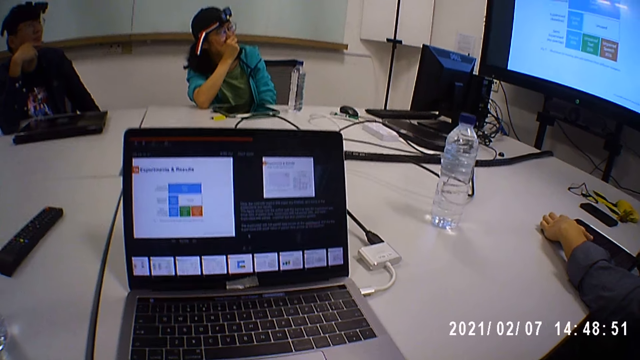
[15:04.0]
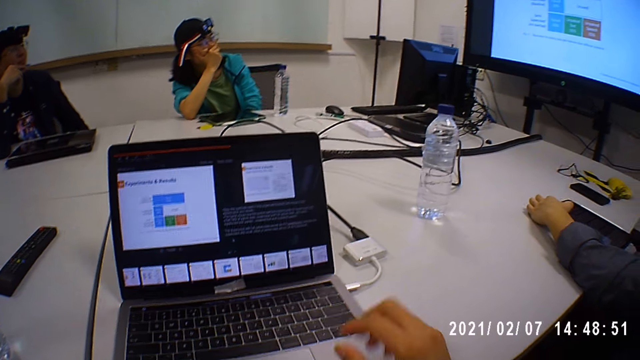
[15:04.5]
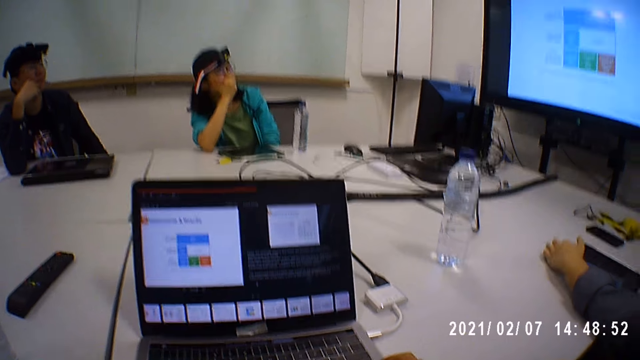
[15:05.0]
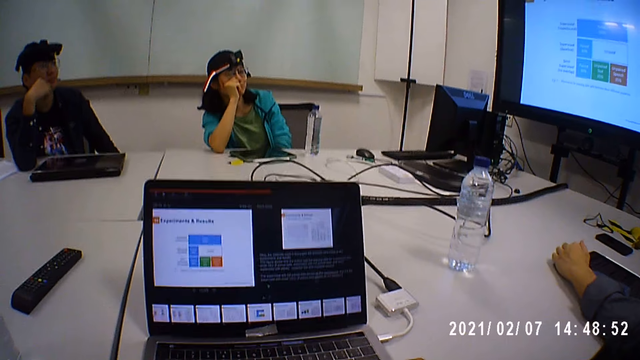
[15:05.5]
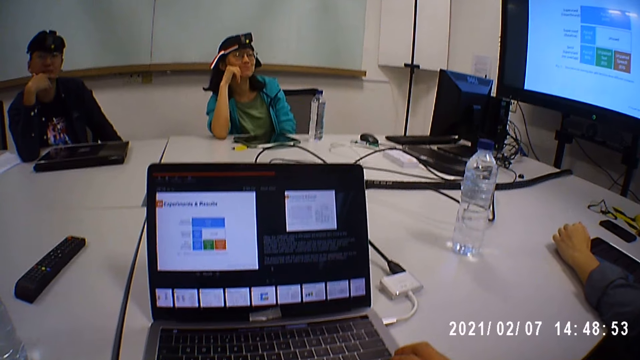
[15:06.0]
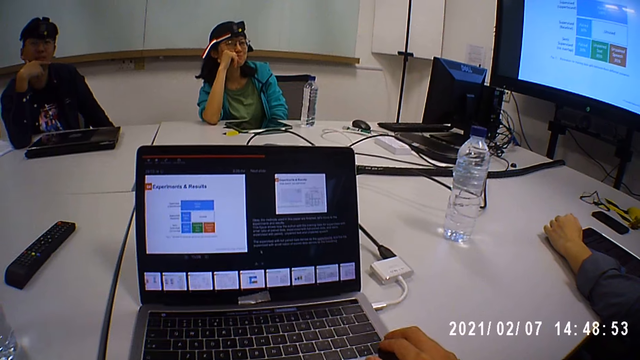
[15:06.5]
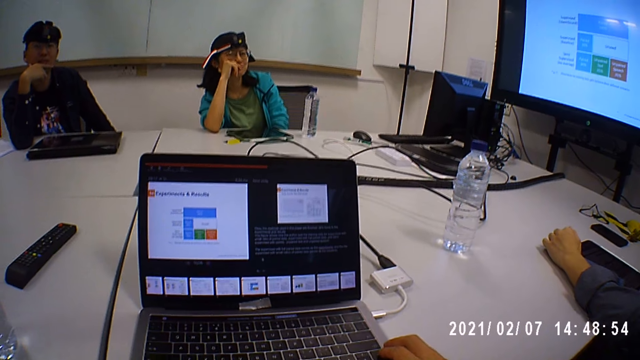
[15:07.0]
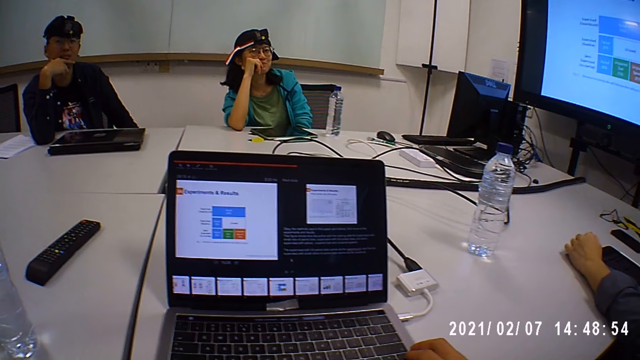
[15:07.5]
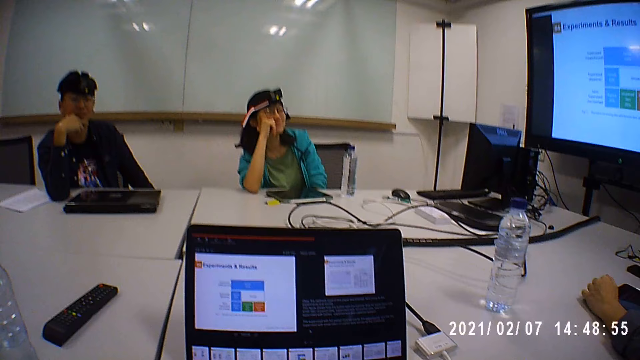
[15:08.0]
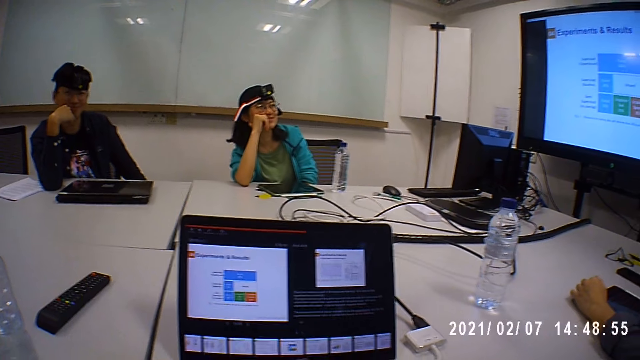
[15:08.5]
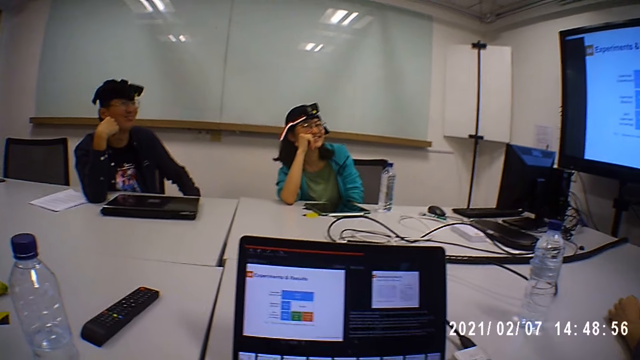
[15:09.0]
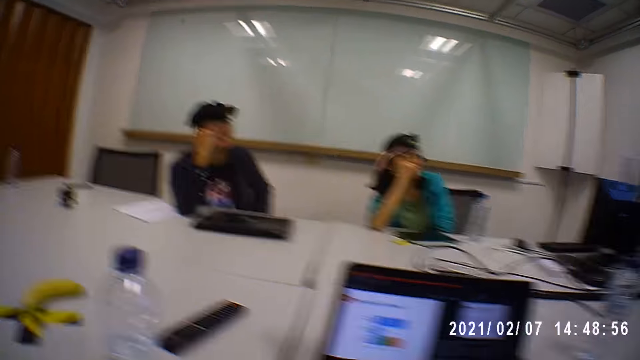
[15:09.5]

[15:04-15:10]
The camera wearer puts his hand on the laptop. He operates the laptop.

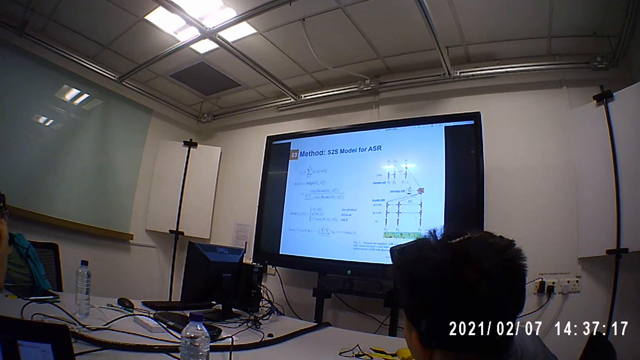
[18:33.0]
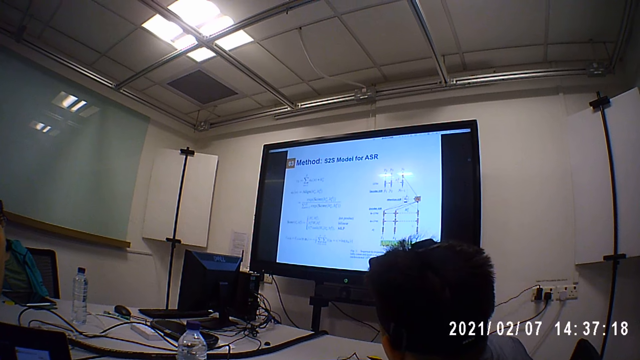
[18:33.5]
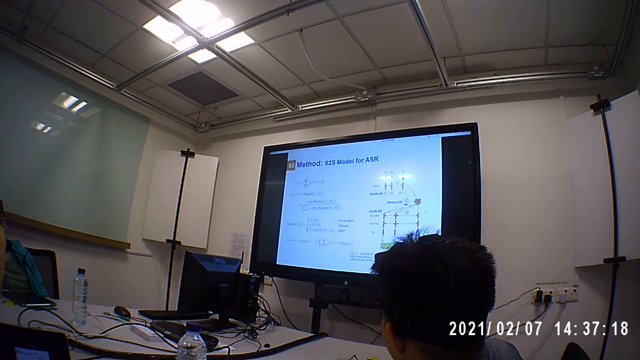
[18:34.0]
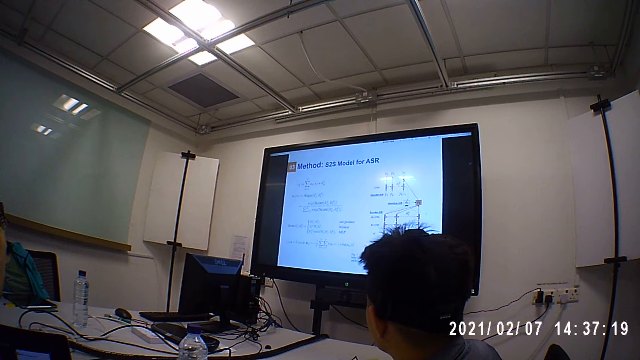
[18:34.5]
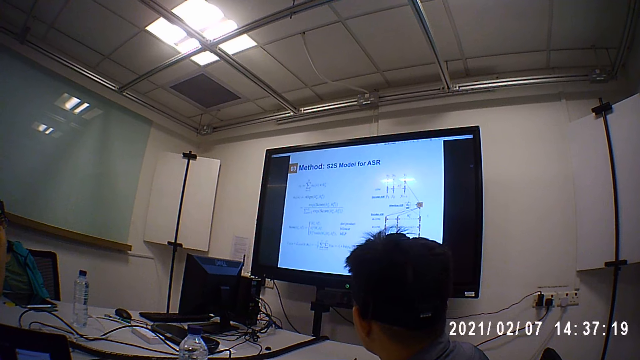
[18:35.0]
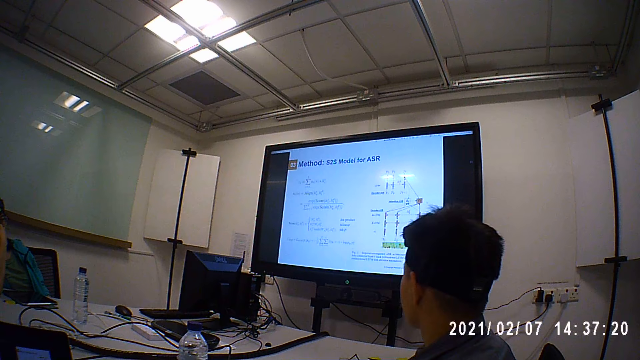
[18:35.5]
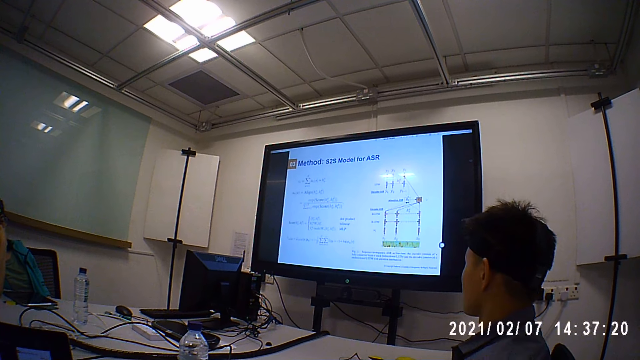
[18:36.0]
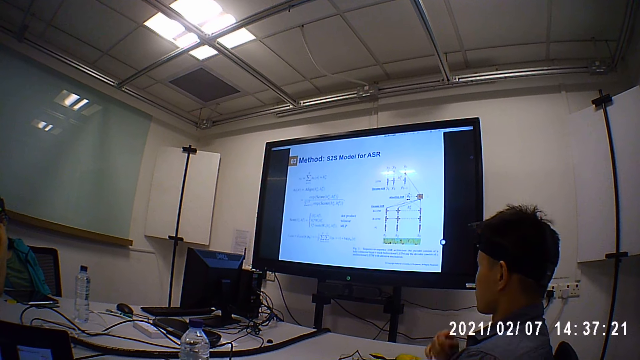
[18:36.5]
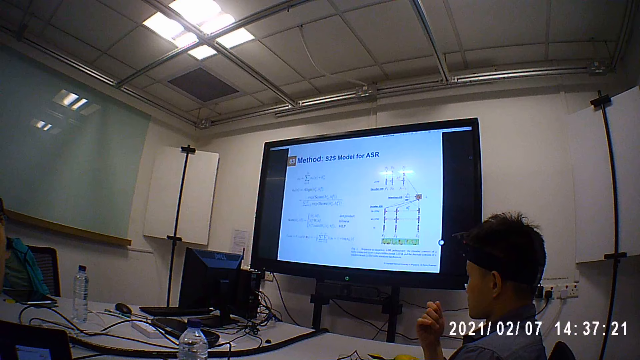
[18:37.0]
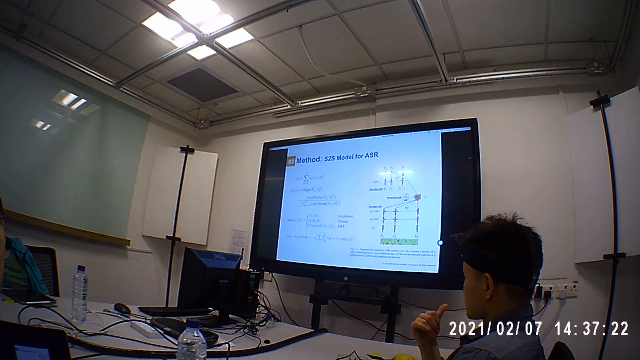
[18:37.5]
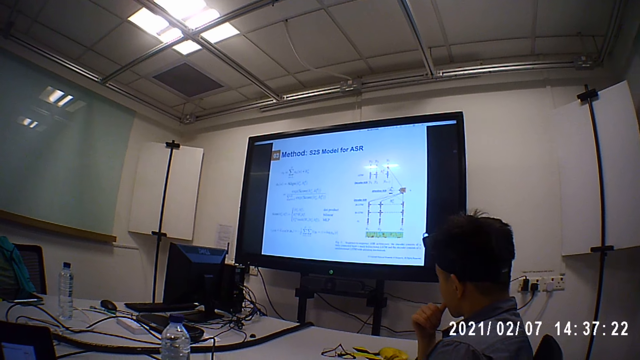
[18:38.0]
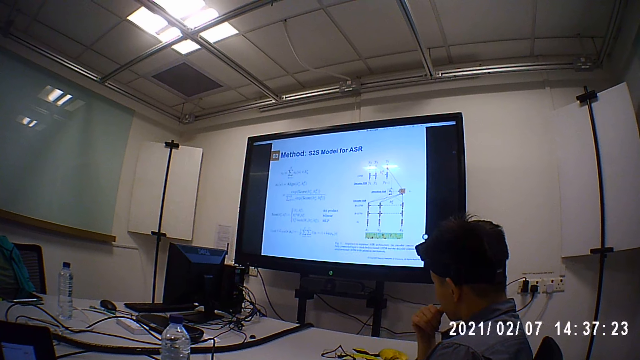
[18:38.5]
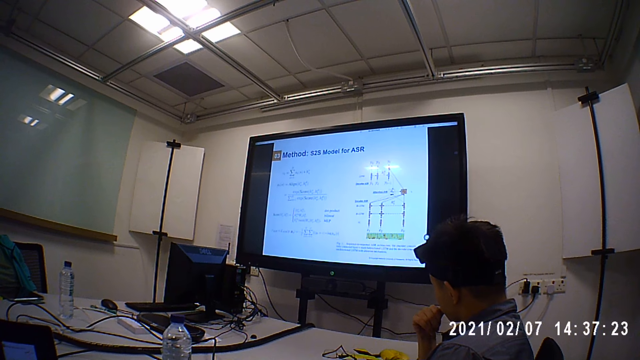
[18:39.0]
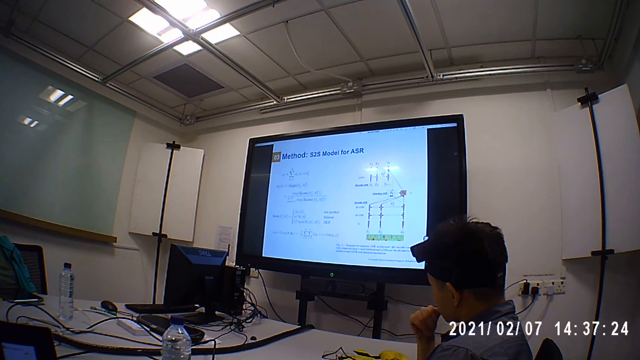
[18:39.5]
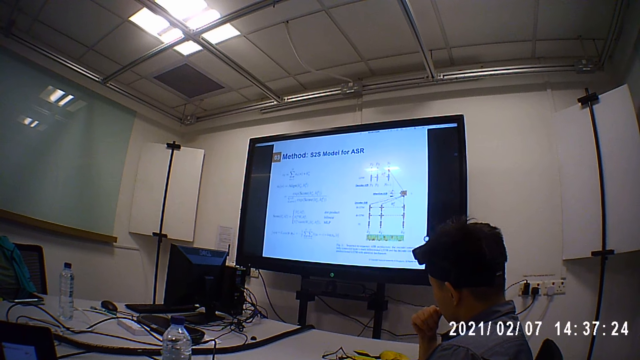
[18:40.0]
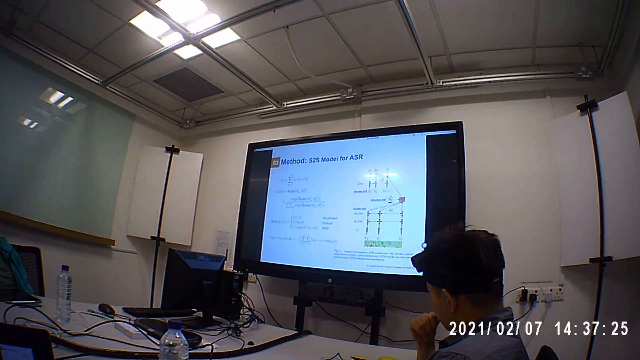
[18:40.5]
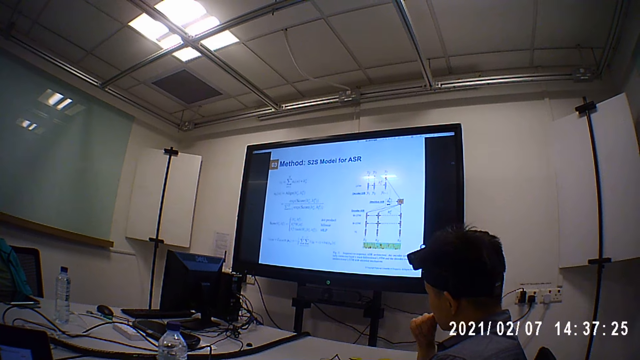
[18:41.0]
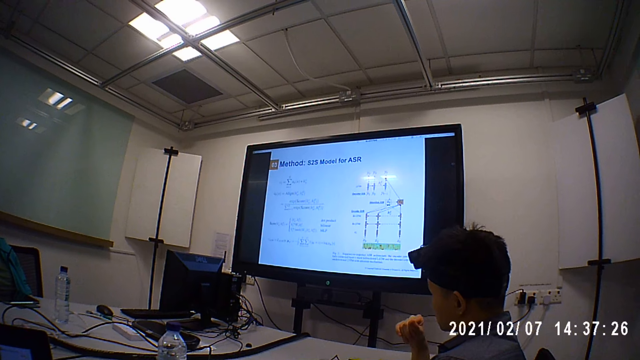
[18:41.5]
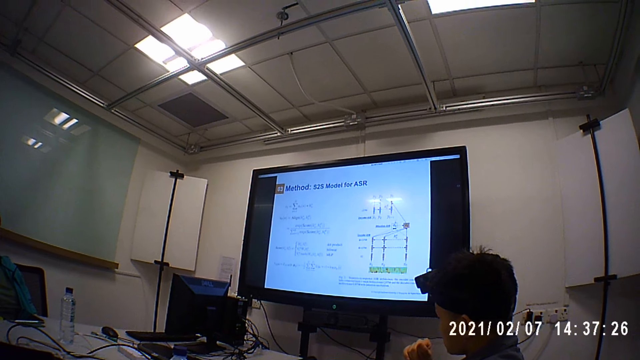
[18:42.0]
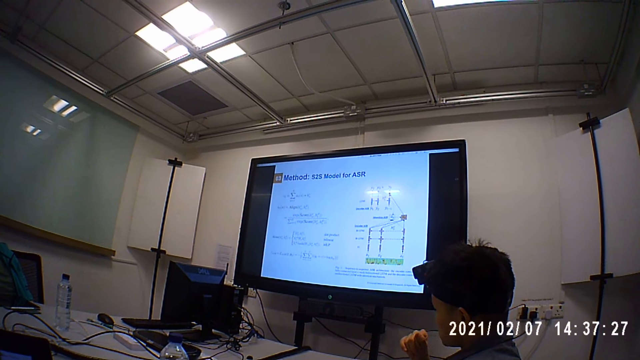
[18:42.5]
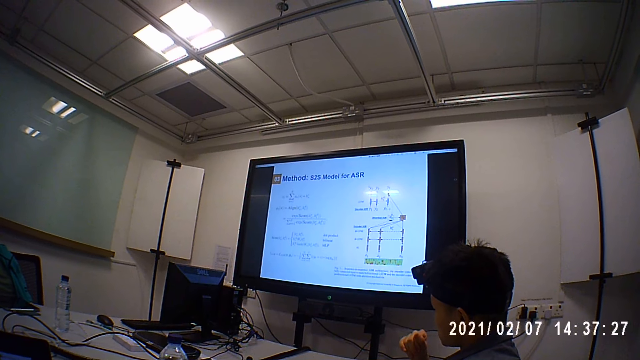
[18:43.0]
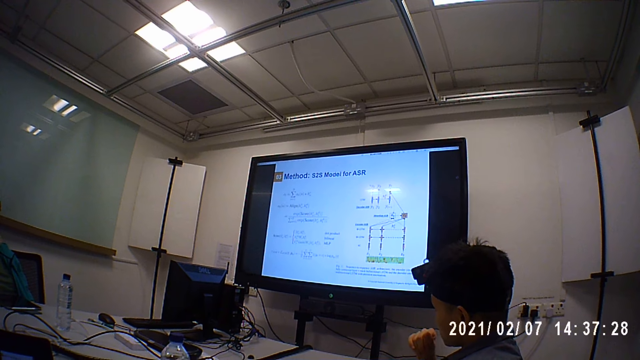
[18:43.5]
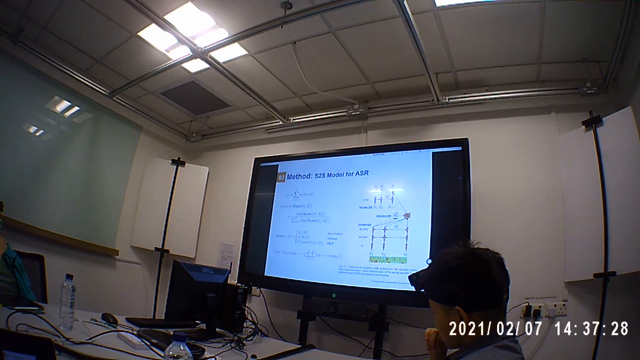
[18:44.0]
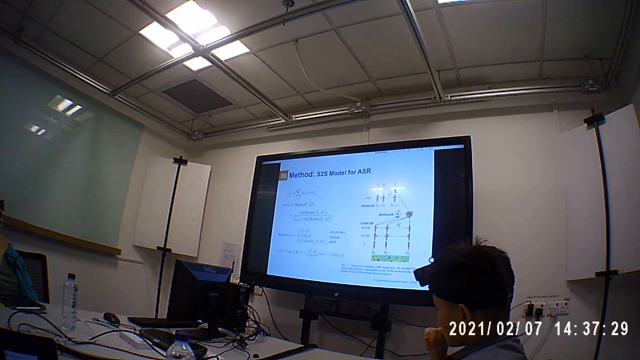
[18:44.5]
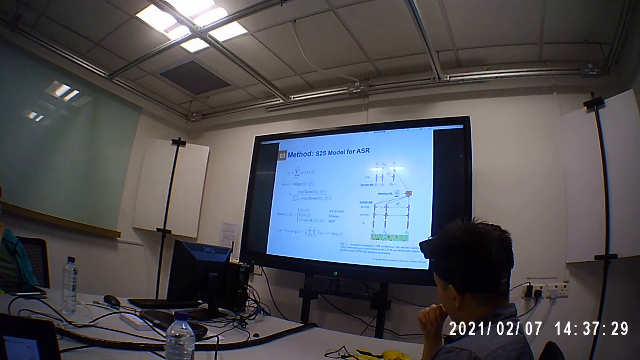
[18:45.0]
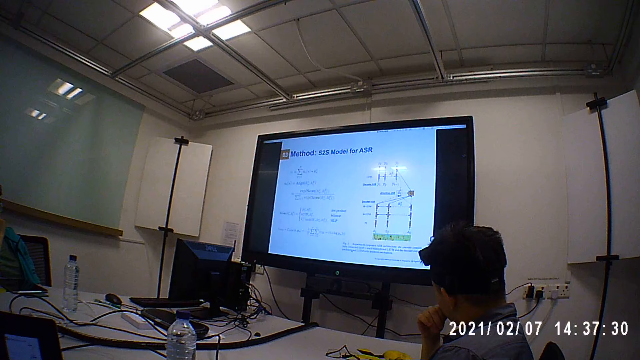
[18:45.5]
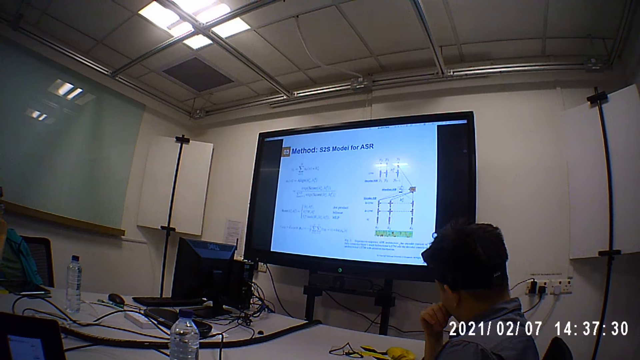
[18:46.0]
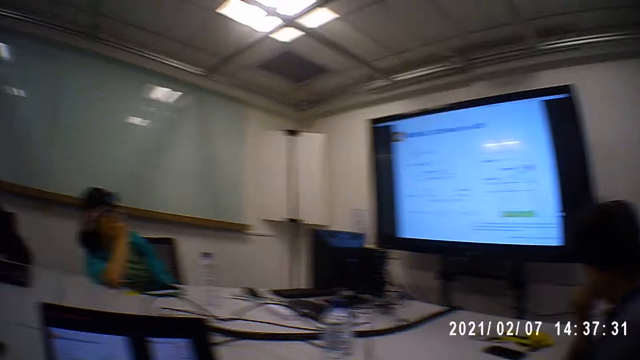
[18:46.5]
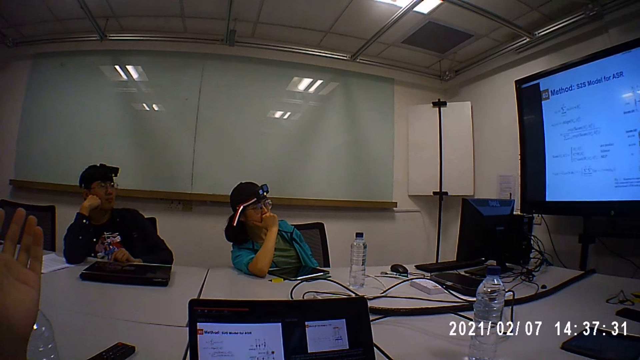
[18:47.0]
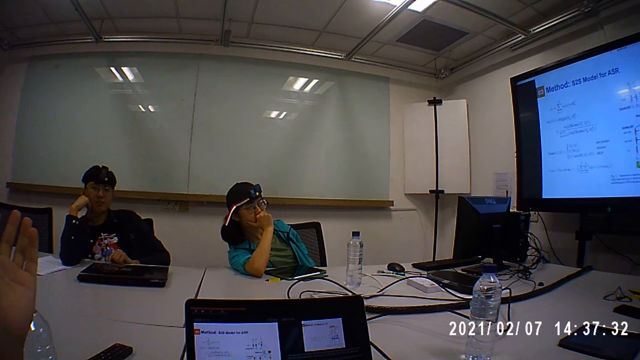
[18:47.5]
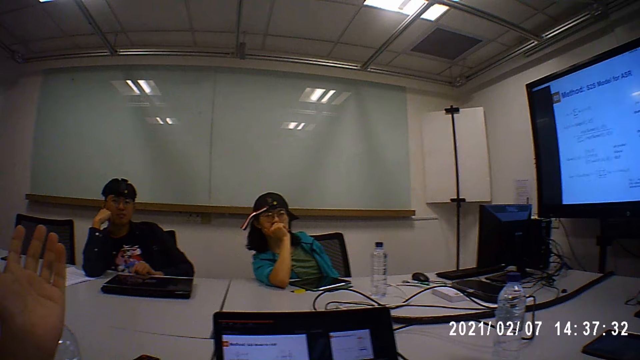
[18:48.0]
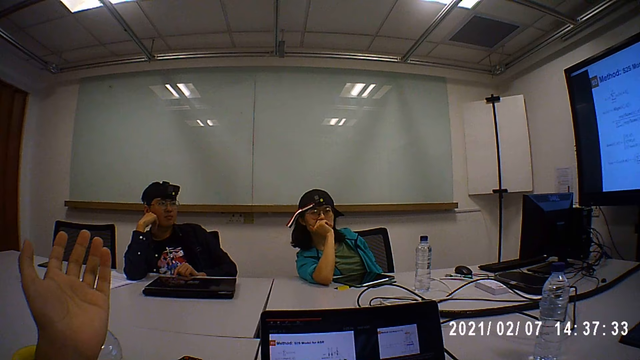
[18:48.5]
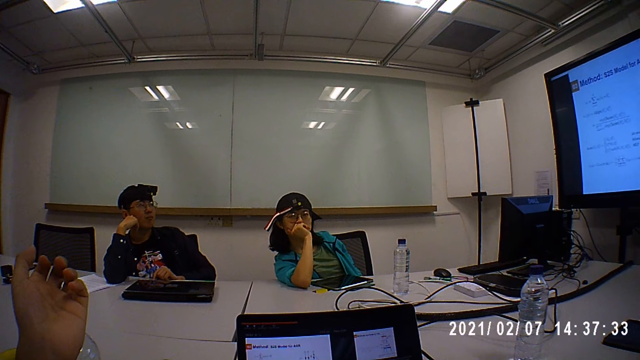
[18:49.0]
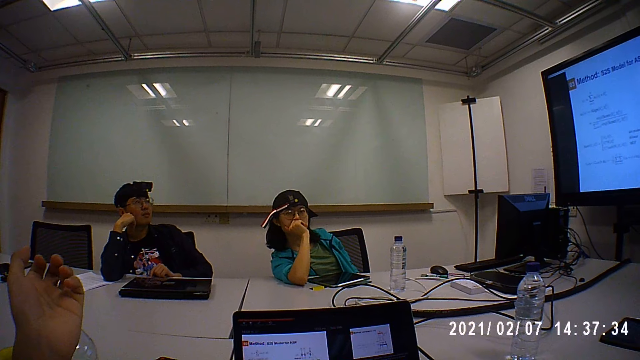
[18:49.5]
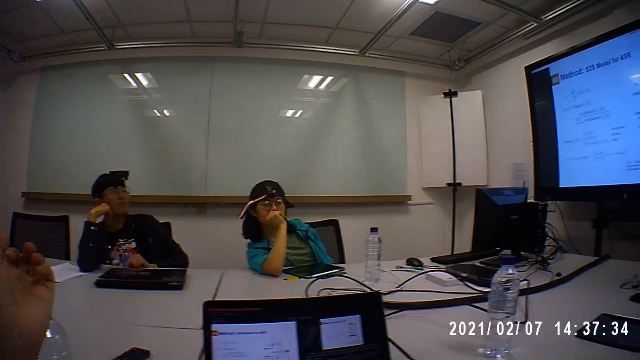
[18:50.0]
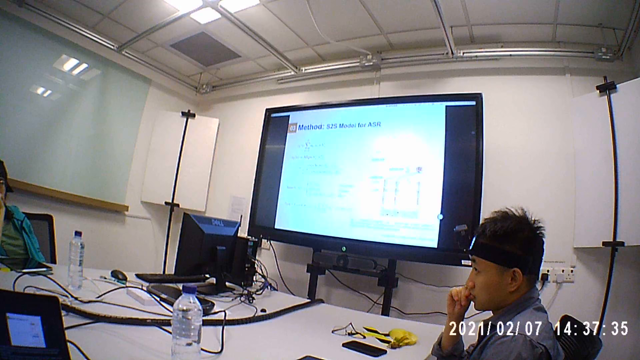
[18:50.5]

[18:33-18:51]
A man swings with a chair. The man plays with his hands. A person sits next to another person at the table. The camera wearer holds out his hand. Another man and a lady nod their heads.
